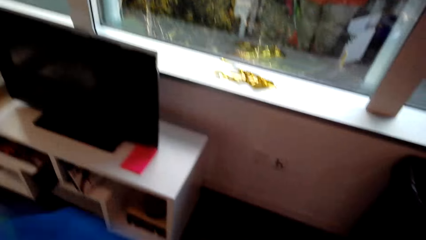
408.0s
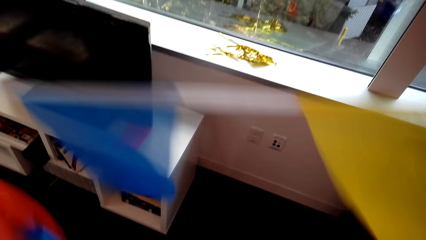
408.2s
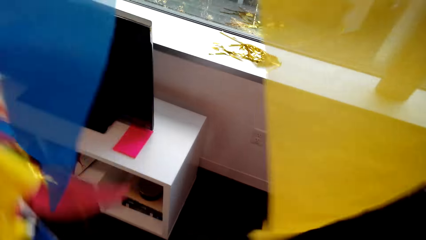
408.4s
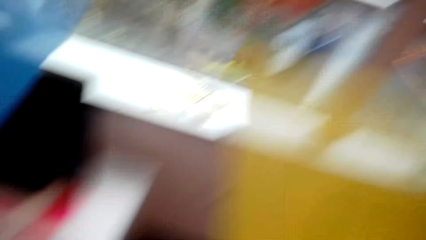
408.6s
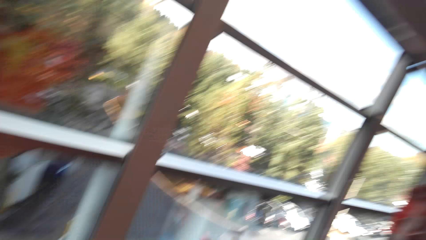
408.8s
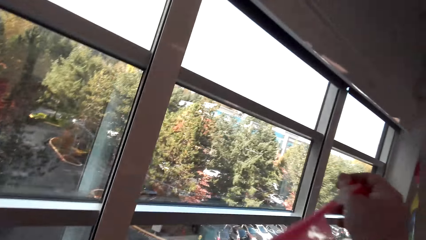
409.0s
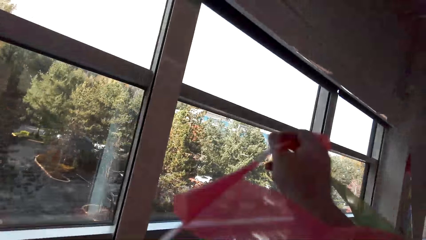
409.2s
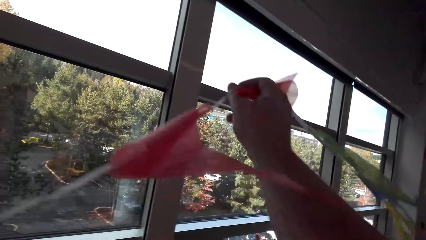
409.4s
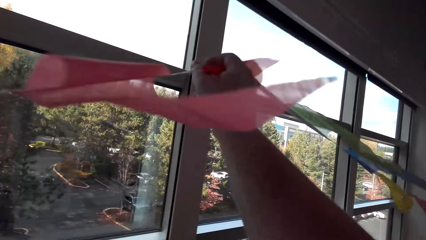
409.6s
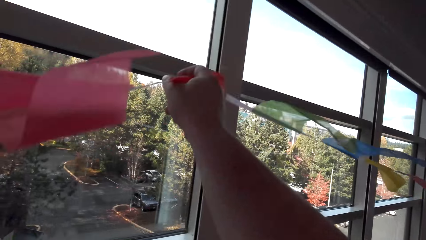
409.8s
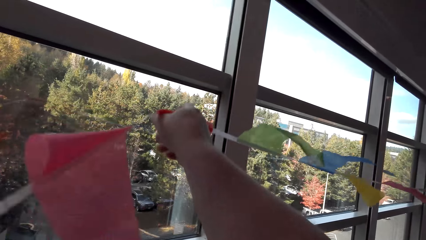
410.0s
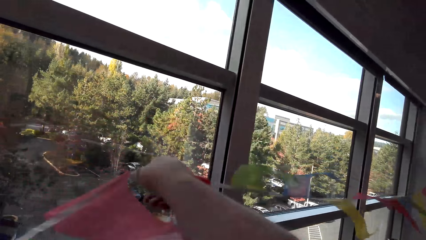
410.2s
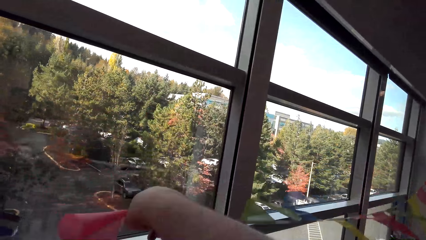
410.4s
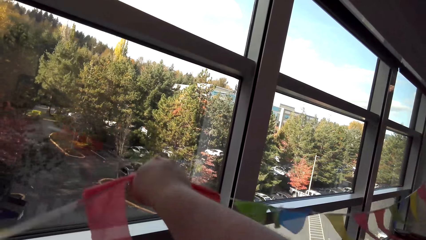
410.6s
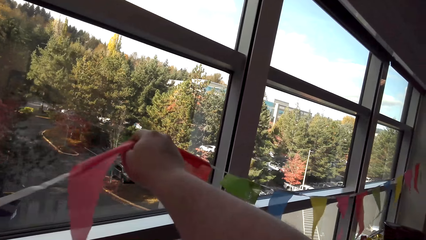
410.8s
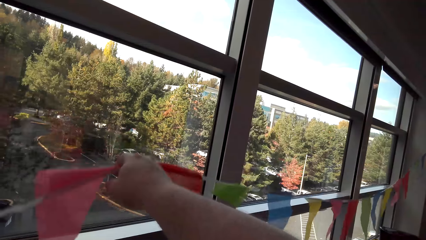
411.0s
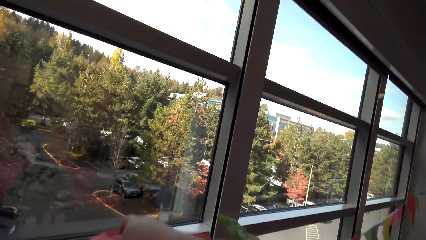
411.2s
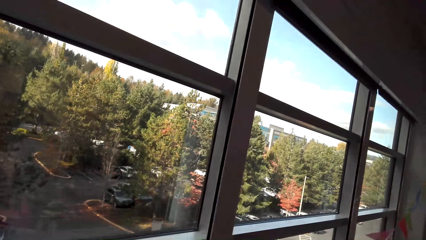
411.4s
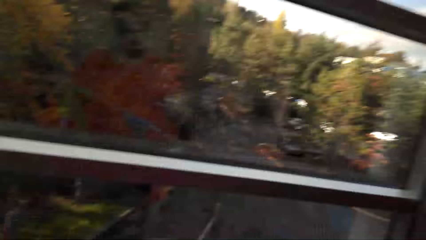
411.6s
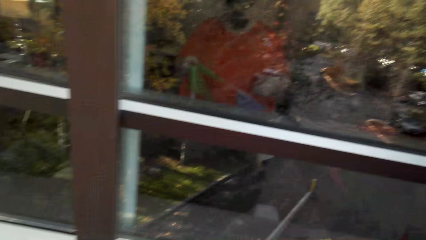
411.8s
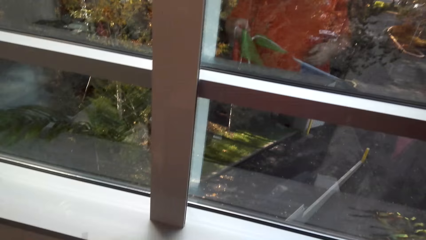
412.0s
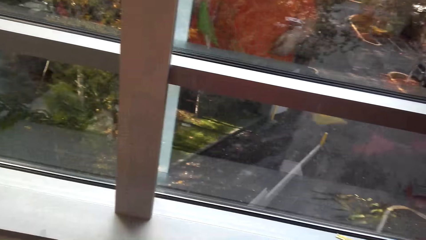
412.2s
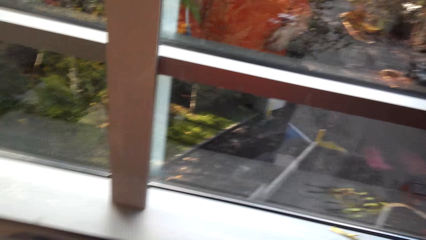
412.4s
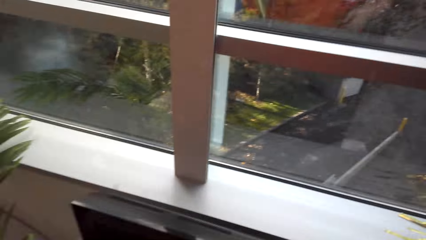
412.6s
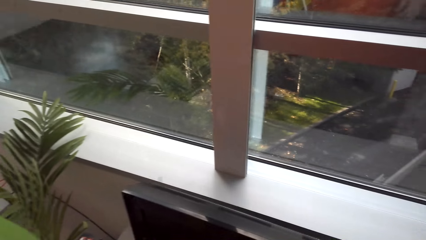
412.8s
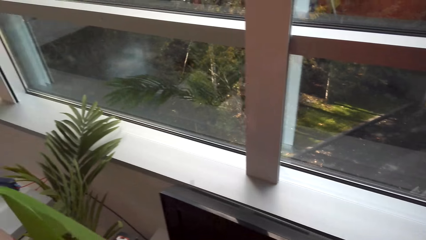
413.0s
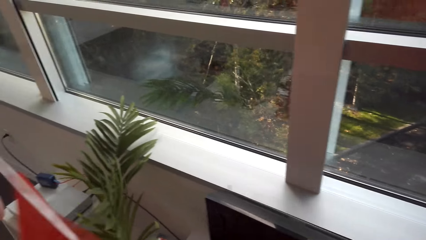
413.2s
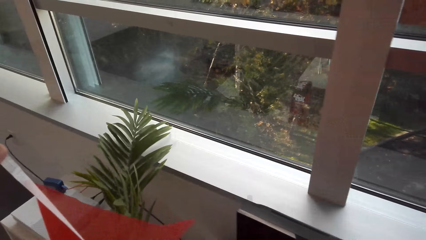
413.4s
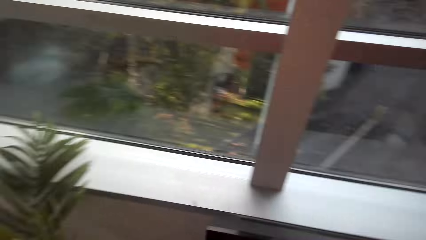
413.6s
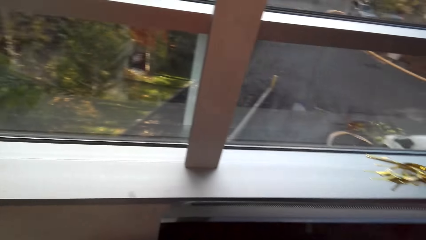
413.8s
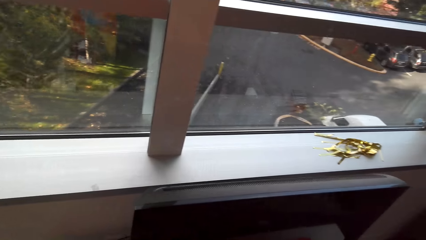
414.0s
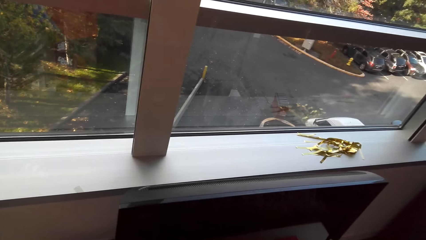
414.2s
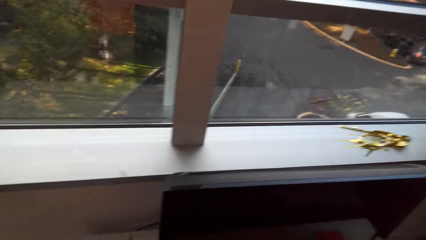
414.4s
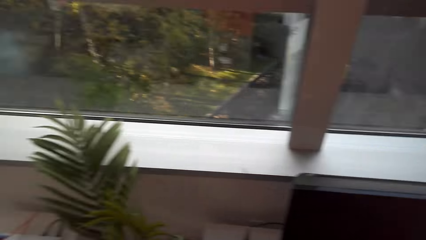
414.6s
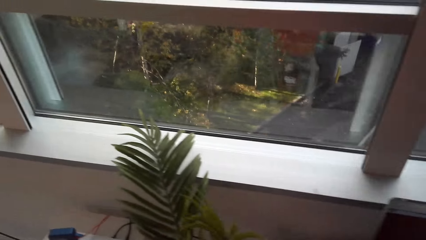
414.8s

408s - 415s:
The camera wearer spreads the decorations.

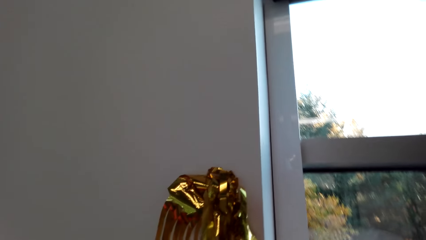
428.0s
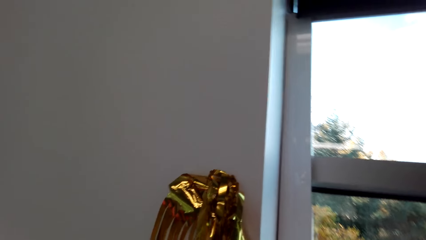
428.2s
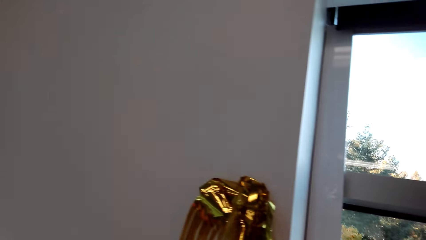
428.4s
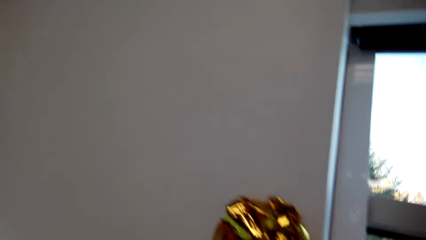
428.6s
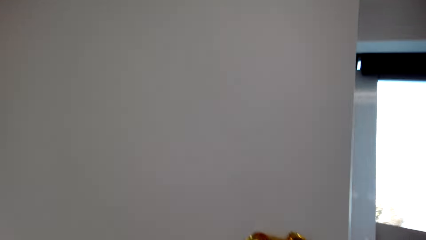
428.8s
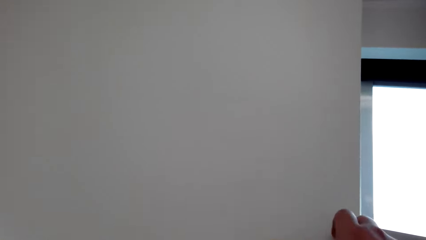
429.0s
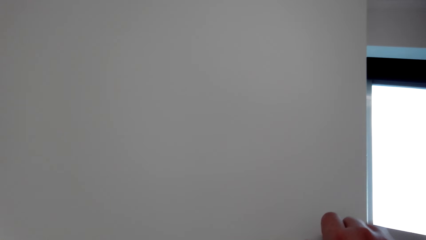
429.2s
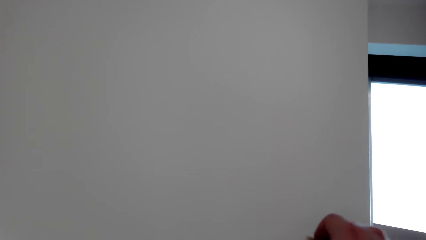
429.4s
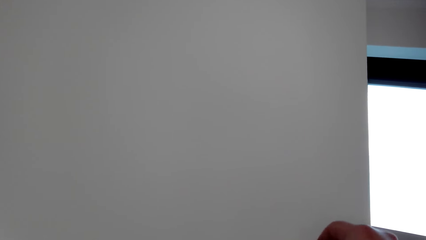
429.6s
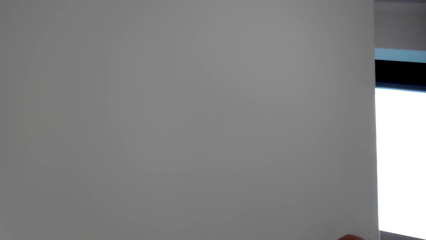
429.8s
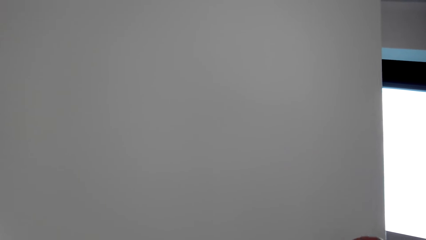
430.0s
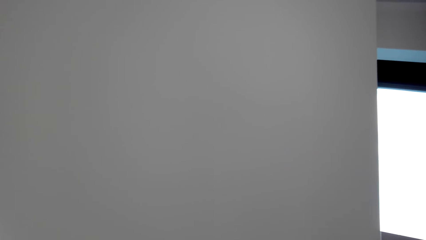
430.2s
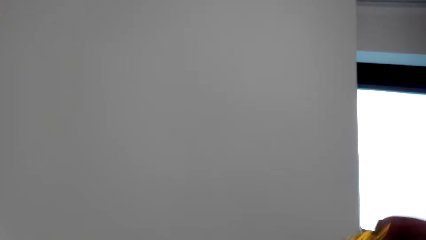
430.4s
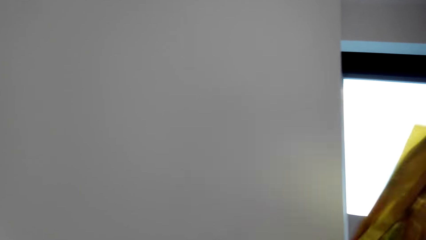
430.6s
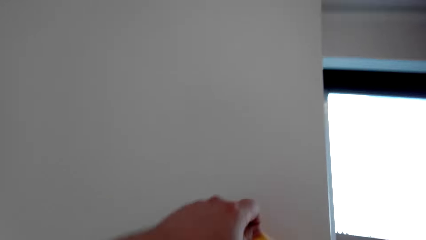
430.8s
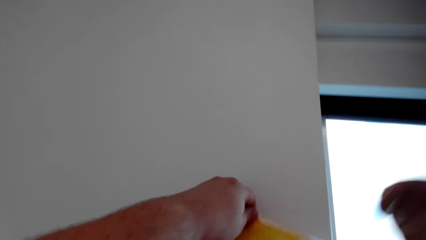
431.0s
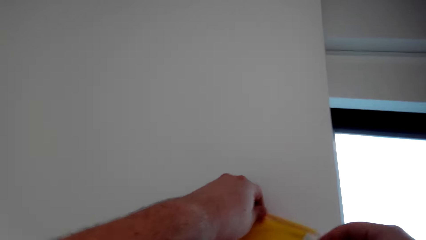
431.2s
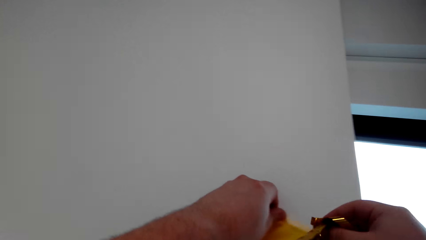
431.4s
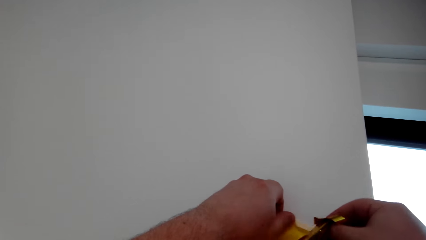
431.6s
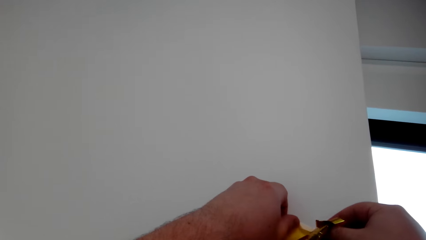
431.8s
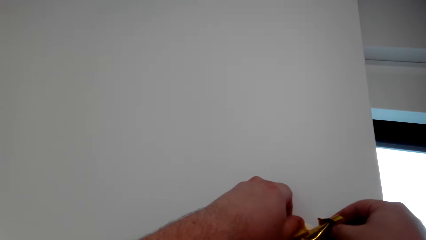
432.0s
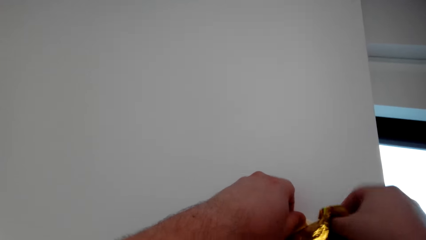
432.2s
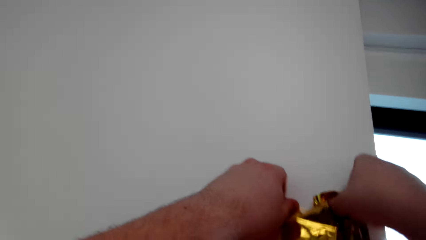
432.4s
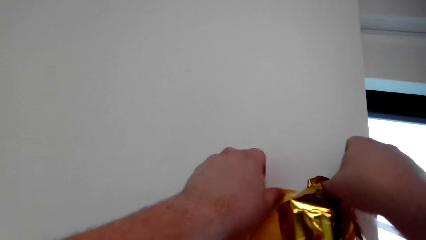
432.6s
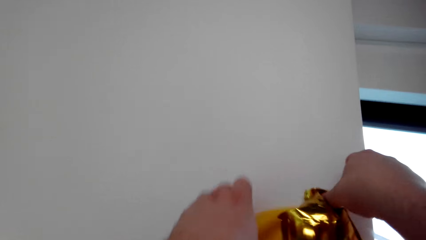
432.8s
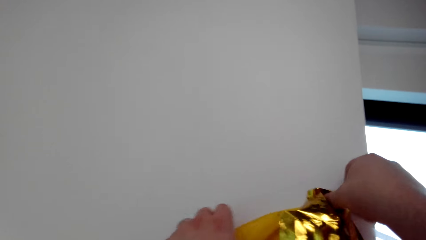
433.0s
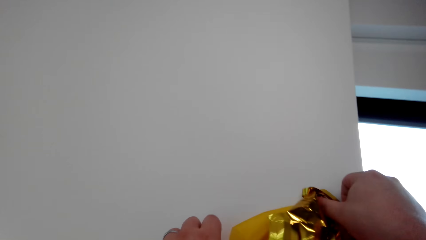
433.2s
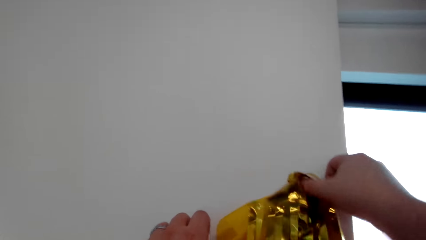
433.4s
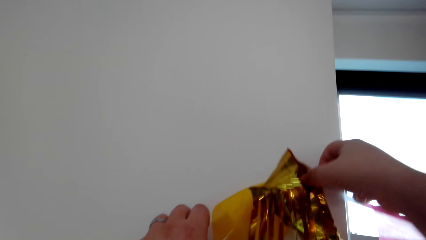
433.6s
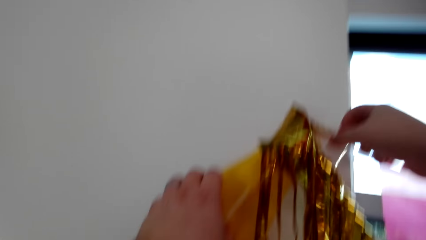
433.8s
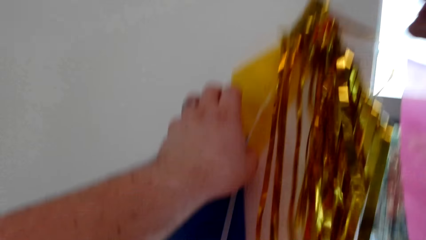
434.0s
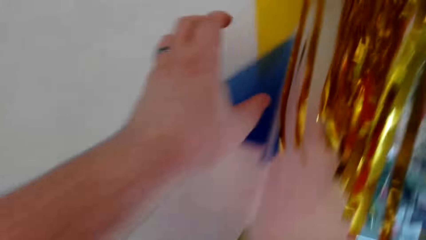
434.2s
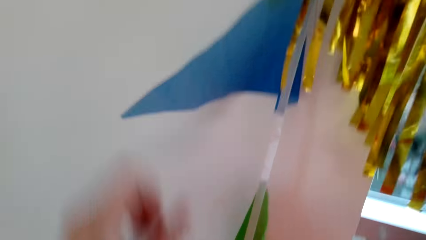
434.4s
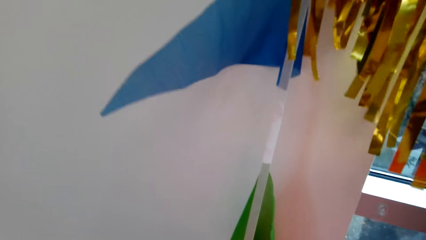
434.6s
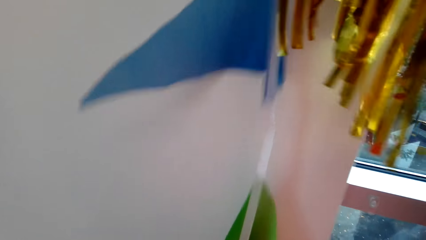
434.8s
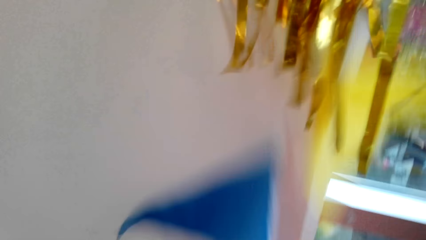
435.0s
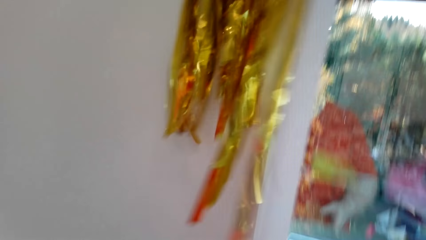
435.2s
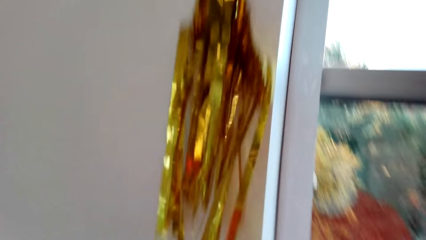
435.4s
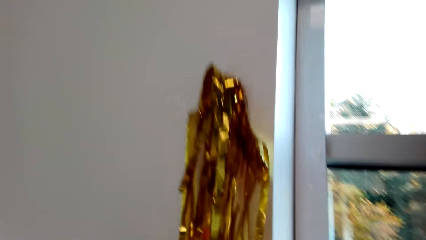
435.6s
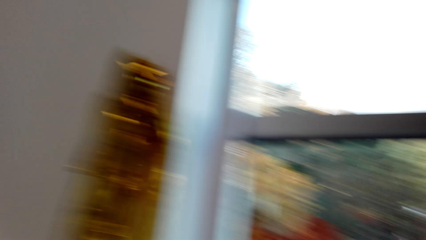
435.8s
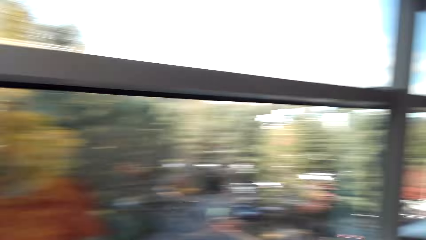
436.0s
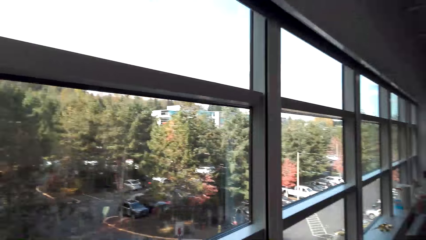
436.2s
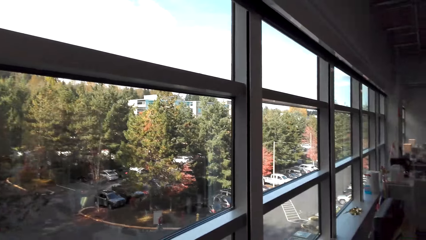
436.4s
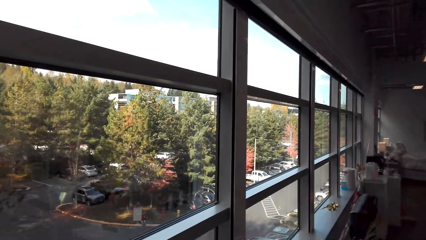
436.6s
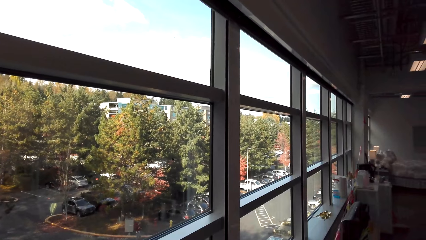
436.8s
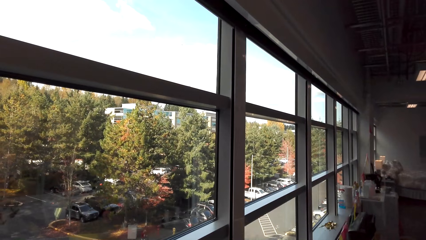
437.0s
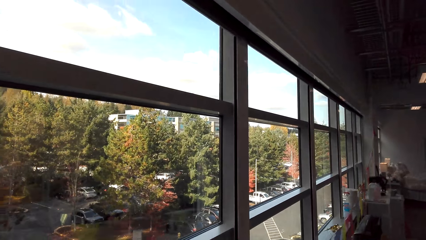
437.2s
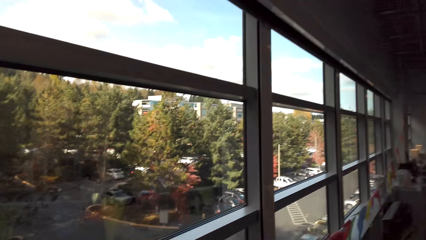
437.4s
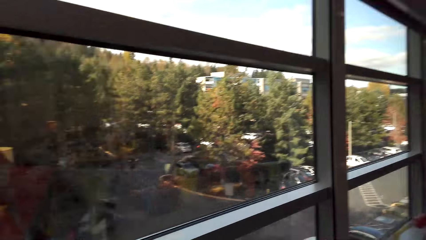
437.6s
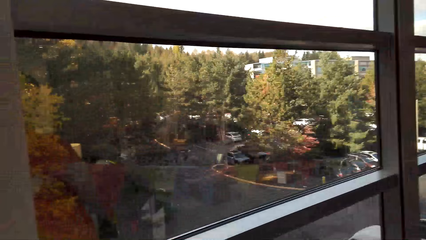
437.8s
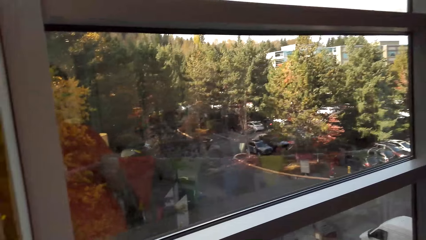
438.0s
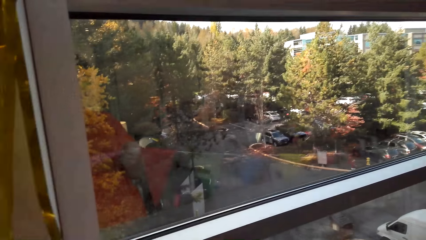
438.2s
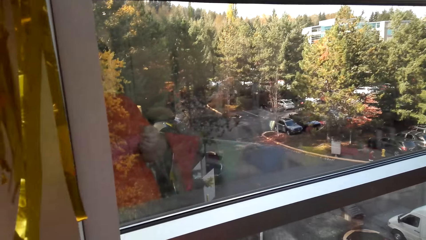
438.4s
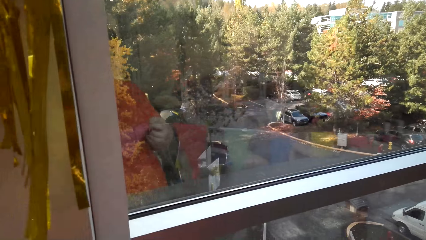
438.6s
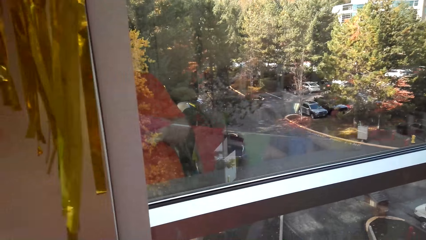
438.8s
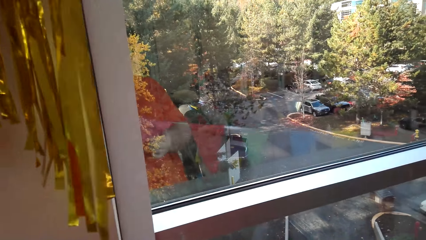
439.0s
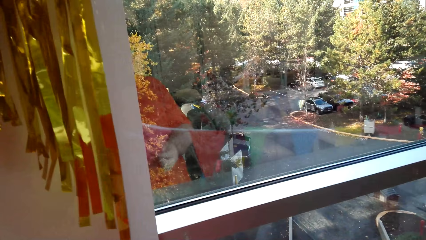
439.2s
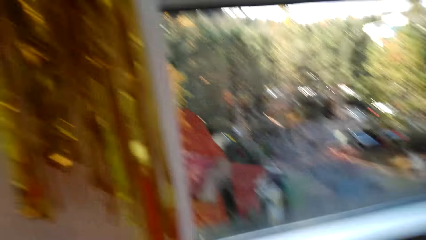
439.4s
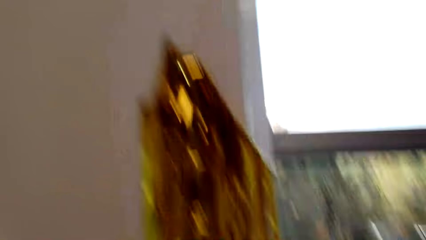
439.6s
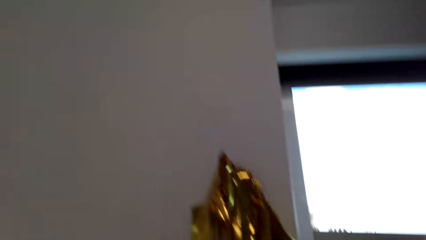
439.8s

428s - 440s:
The camera wearer sticks another side of the bunting banner or decoration on another side of the wall. They spread the decorations.
